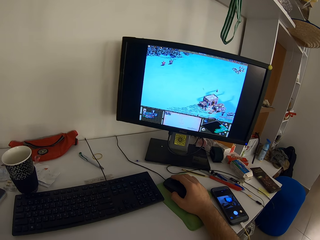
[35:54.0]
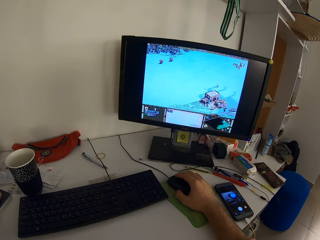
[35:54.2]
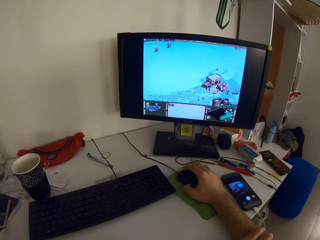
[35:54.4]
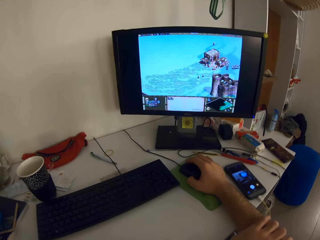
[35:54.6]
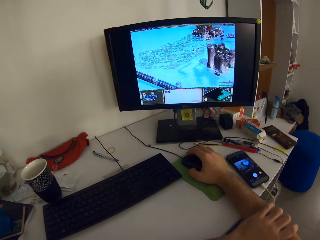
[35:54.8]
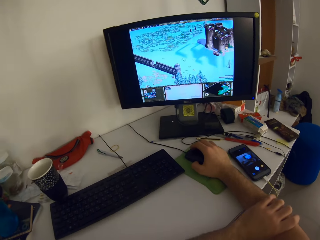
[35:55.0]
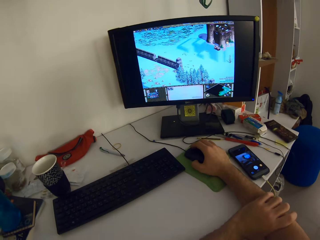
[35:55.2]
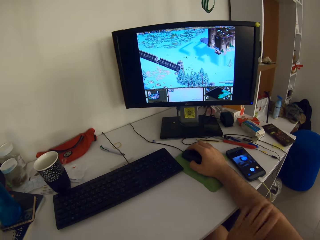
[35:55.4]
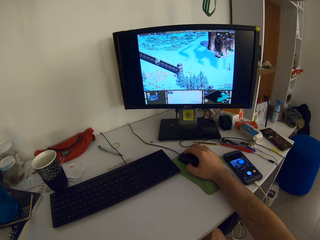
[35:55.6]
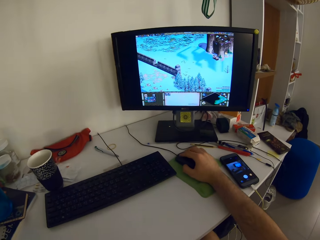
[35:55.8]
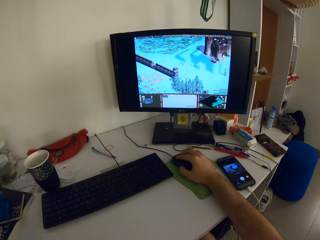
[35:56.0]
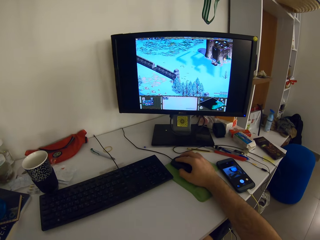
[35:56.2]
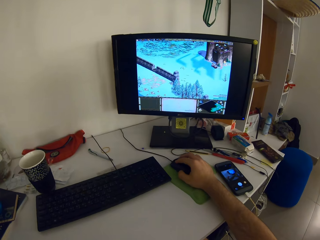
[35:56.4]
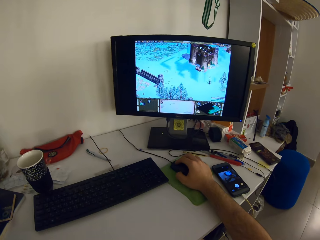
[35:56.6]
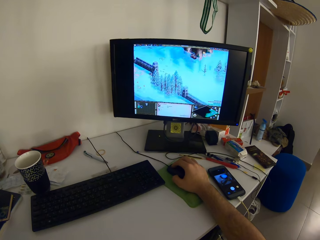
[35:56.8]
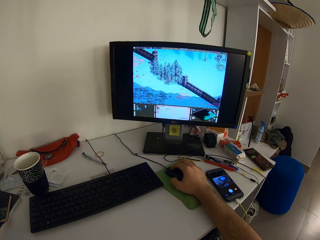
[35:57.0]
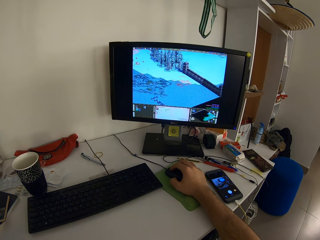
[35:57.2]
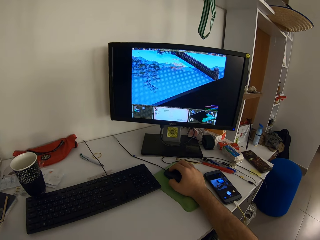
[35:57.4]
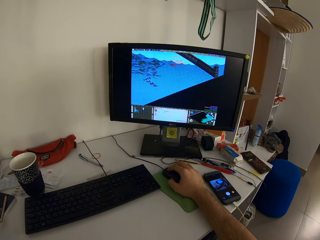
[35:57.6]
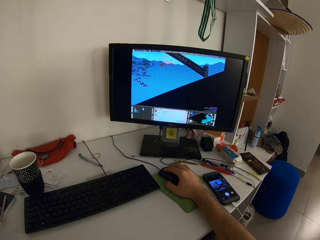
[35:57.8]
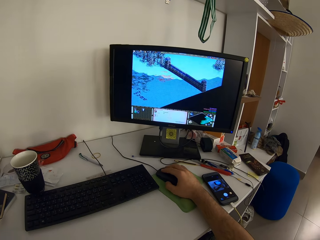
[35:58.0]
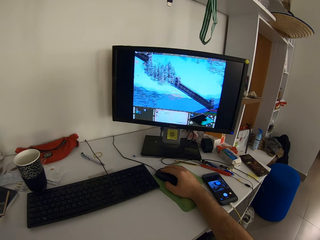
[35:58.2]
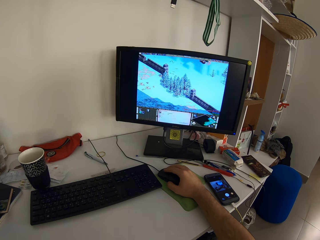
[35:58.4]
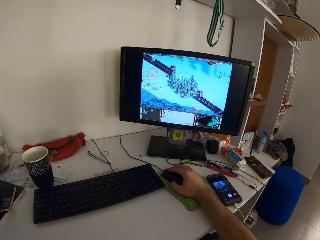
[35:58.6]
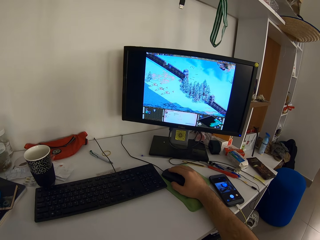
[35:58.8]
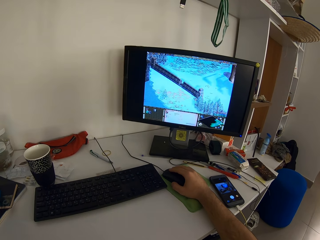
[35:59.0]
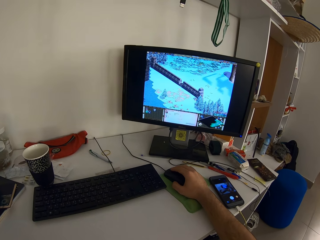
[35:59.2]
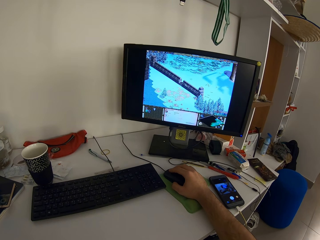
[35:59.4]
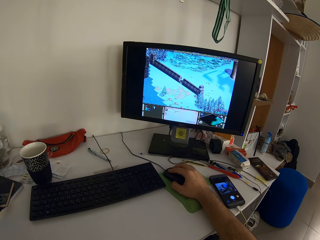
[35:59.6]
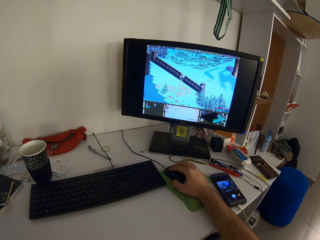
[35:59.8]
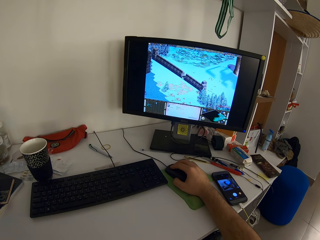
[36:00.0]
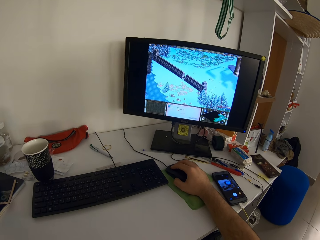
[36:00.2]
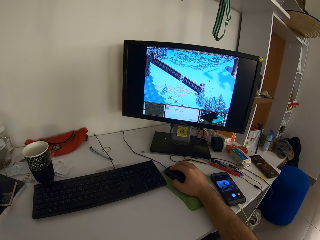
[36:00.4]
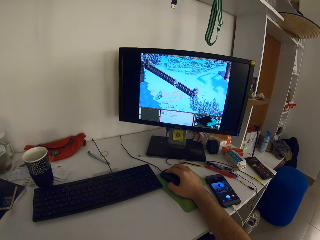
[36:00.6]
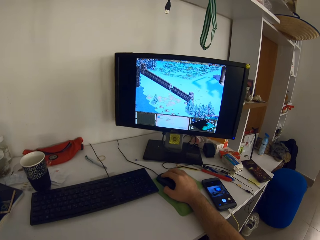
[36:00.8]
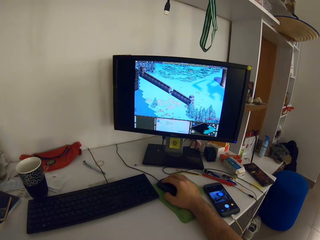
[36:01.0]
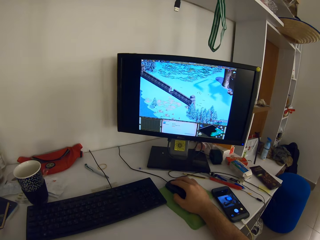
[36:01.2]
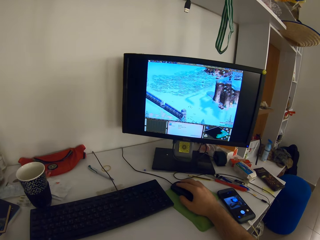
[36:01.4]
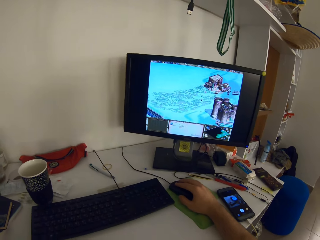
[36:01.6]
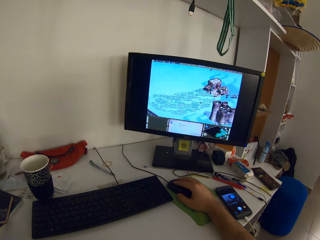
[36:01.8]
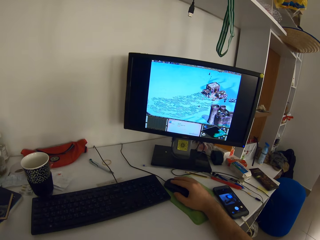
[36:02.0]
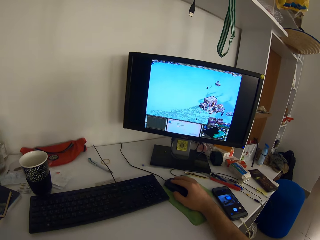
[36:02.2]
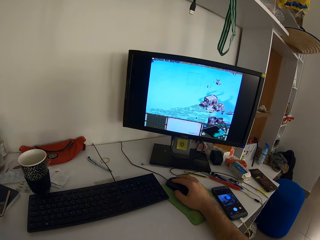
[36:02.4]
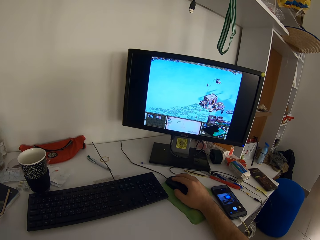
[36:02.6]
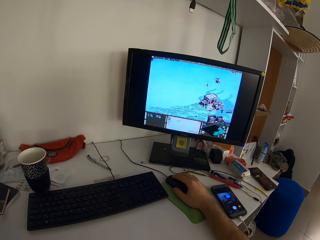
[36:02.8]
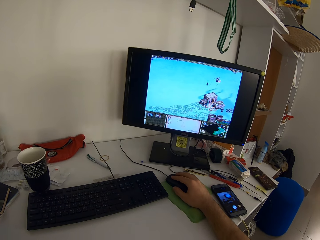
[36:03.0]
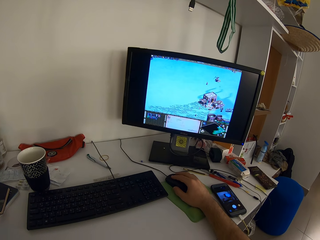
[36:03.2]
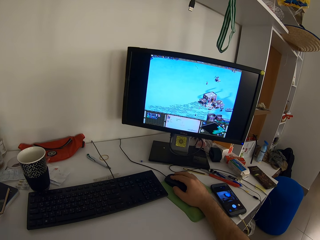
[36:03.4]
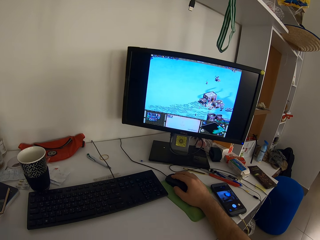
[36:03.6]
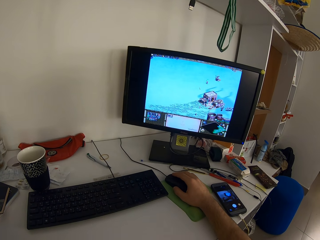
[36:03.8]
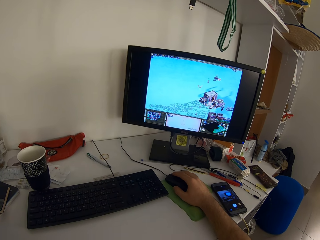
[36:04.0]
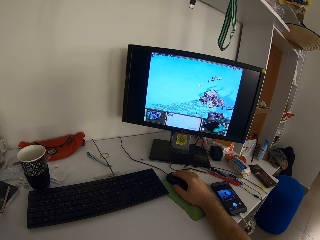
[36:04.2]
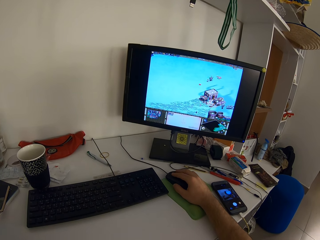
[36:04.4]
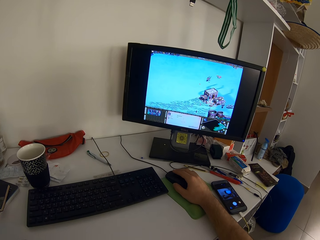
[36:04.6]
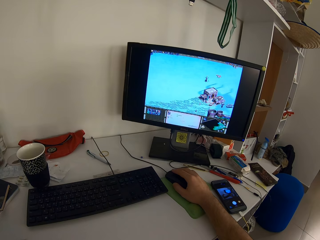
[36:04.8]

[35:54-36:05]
The camera wearer puts his left hand on the right hand. He removes his left hand from his right arm. He plays a game on a monitor using a mouse.

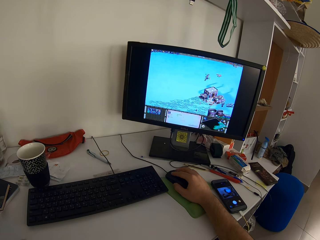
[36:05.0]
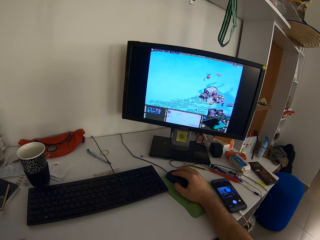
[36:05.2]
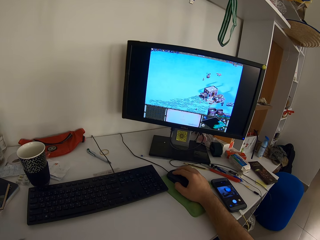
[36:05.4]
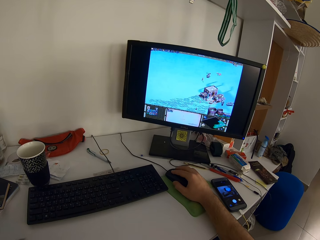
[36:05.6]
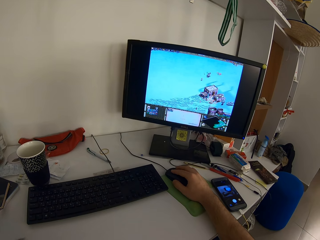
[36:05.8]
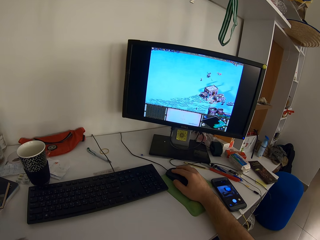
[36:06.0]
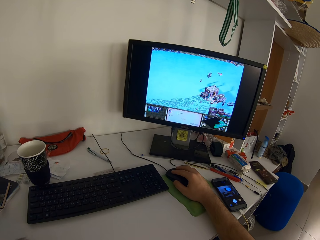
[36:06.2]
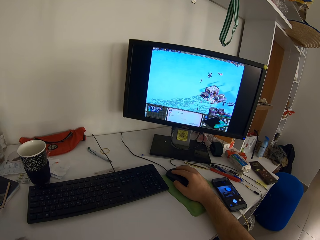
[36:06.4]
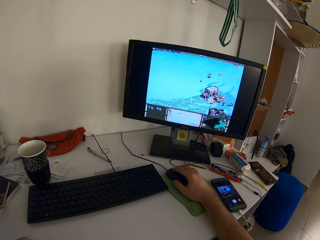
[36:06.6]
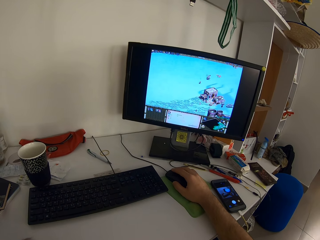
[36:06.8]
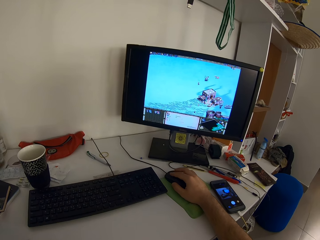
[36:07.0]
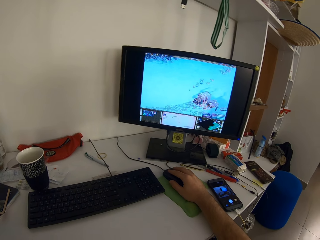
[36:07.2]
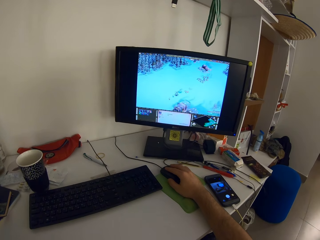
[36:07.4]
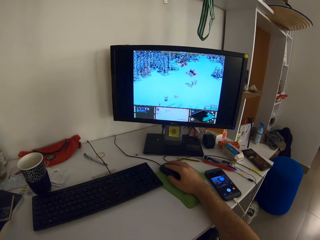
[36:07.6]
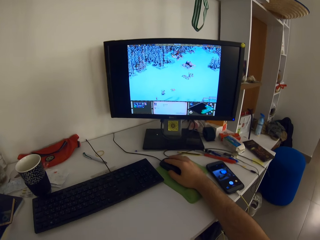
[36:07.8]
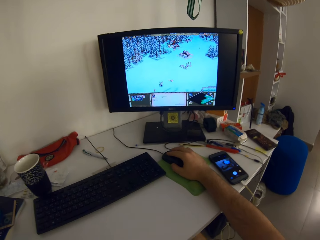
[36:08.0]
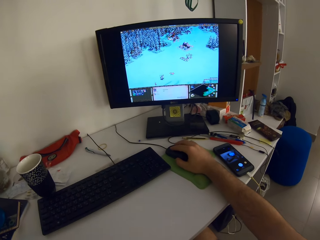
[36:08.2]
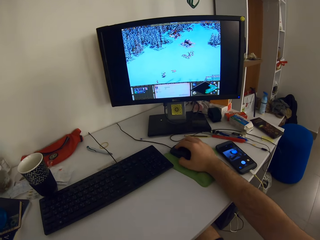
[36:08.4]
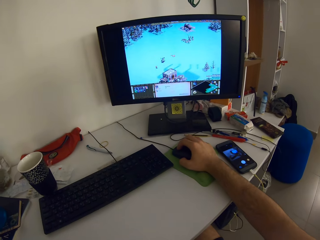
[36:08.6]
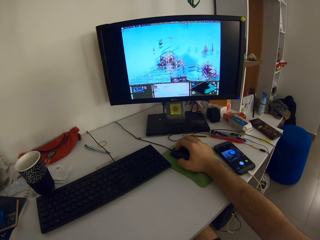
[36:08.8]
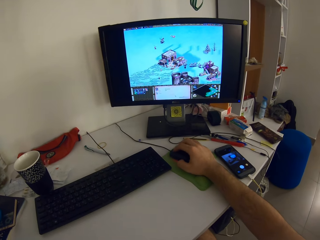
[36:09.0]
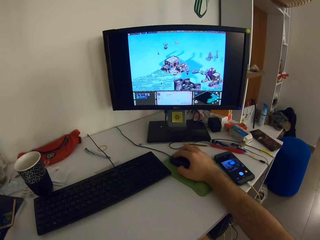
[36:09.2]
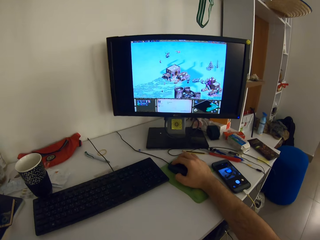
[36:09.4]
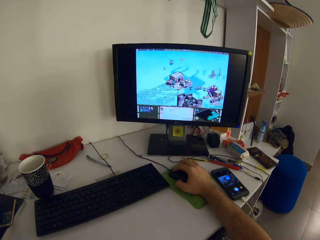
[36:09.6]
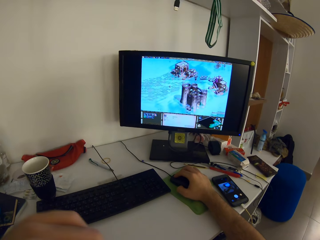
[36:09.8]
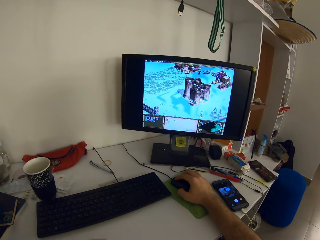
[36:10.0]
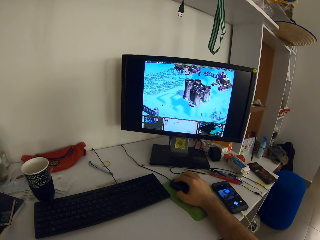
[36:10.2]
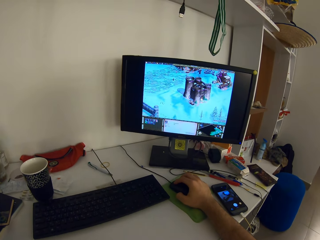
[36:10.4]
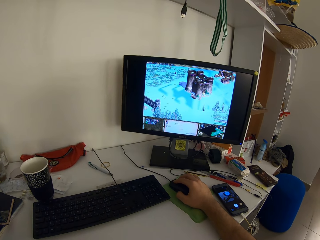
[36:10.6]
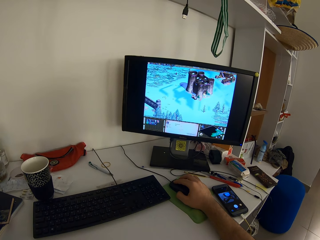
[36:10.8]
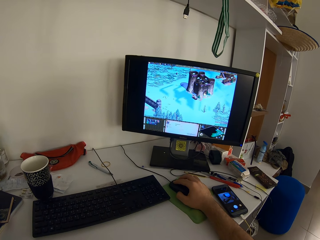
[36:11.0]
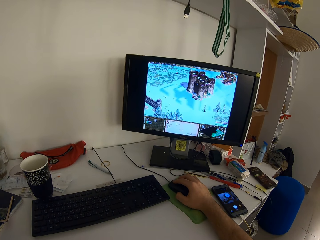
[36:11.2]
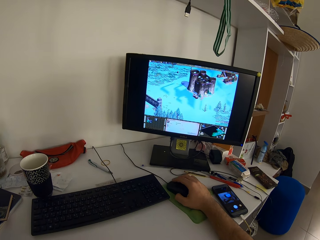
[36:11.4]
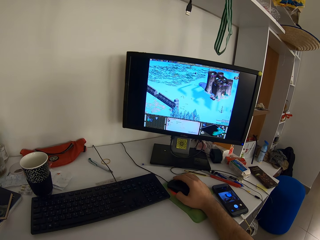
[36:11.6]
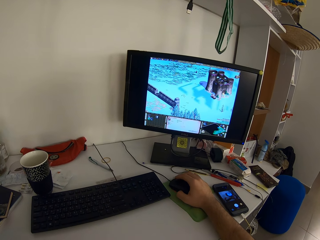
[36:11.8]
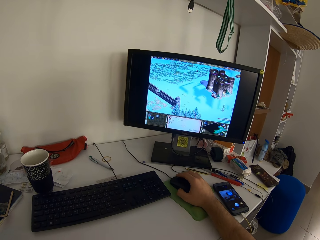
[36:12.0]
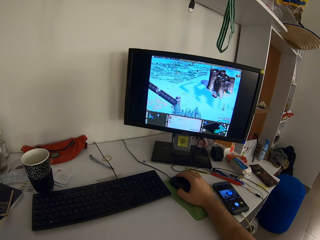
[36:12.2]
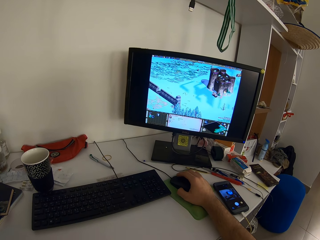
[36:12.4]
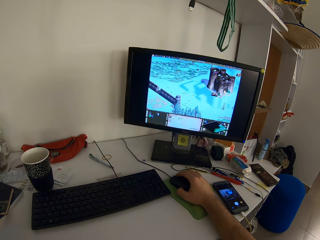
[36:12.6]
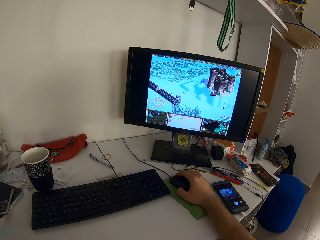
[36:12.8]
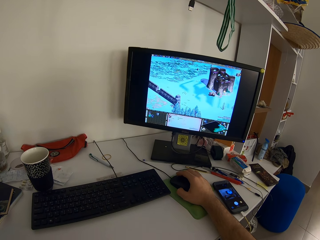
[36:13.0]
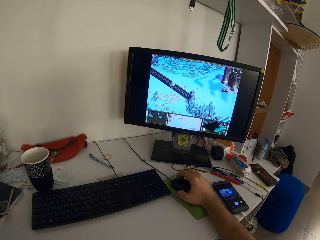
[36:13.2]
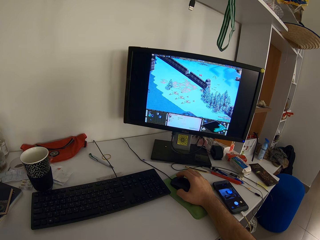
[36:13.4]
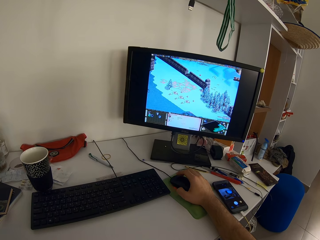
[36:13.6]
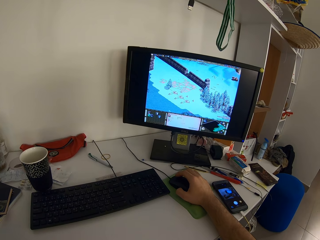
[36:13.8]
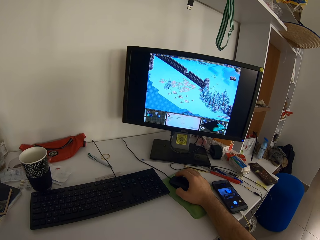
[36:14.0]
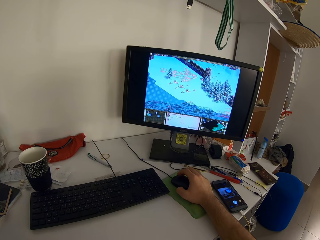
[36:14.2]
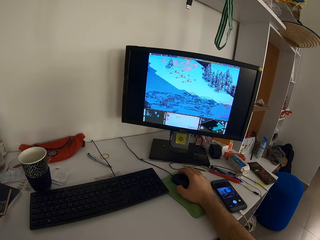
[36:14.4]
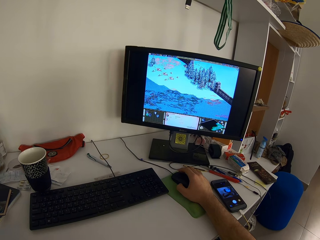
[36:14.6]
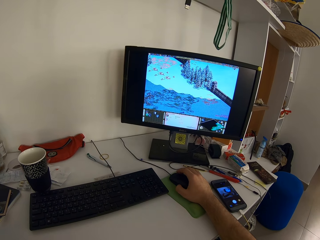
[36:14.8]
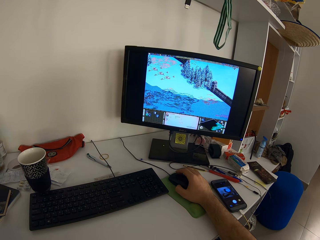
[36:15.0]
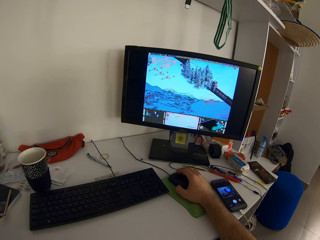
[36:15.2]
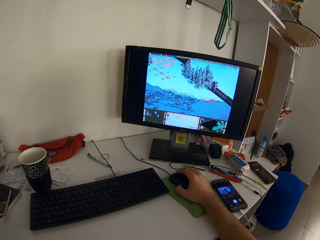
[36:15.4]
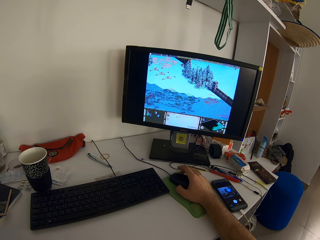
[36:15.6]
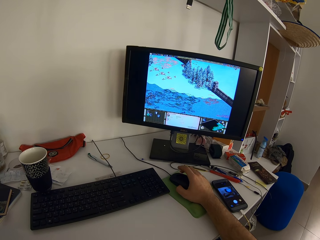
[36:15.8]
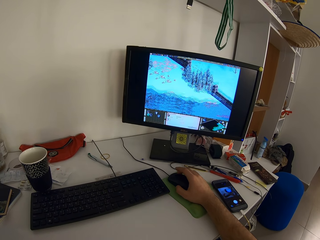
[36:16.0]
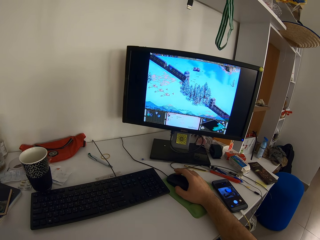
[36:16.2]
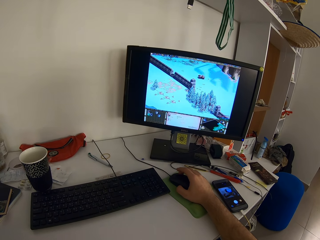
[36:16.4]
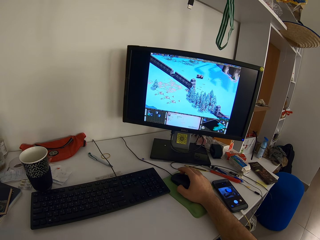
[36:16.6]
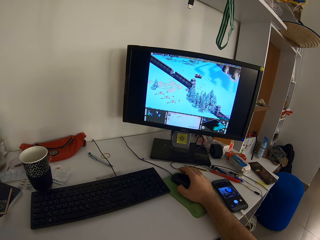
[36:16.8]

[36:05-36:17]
The camera wearer moves his left hand. He plays a game on a monitor using a mouse.
